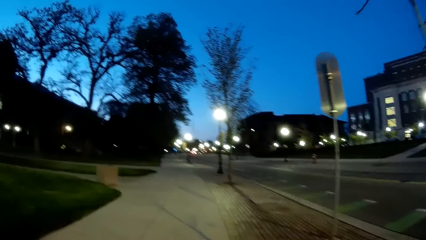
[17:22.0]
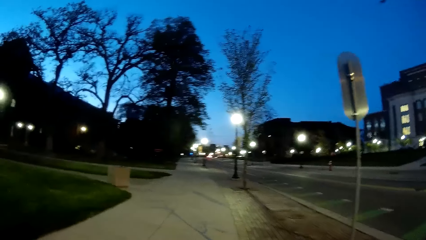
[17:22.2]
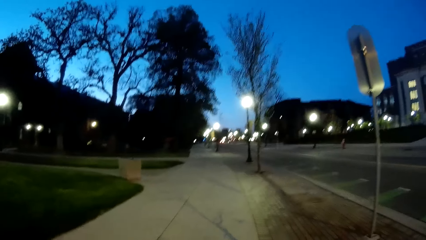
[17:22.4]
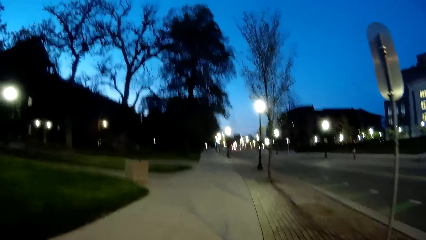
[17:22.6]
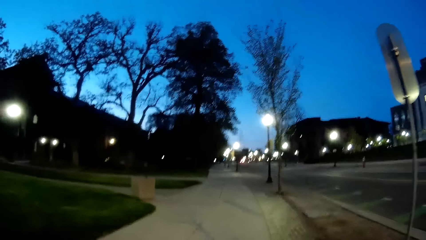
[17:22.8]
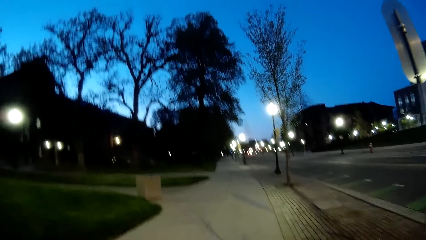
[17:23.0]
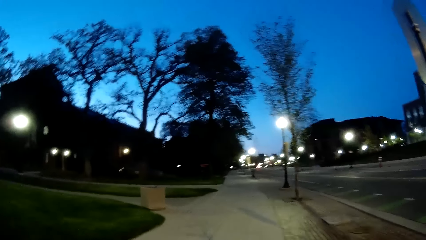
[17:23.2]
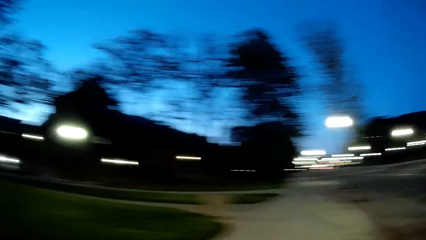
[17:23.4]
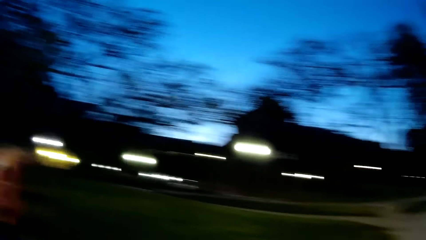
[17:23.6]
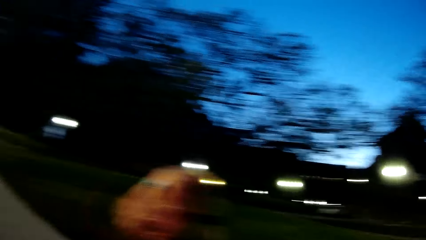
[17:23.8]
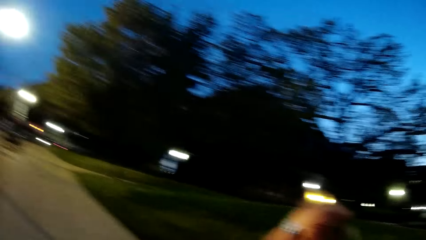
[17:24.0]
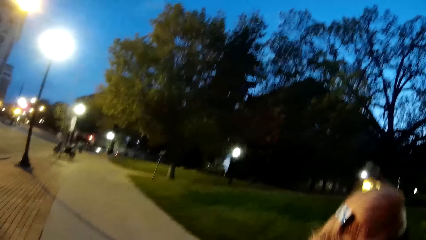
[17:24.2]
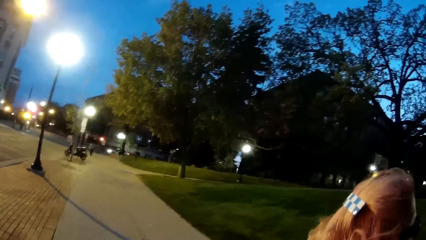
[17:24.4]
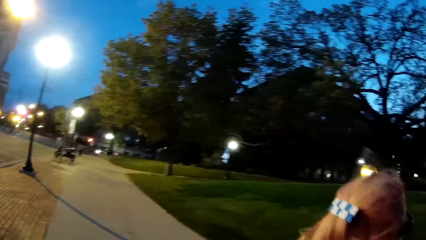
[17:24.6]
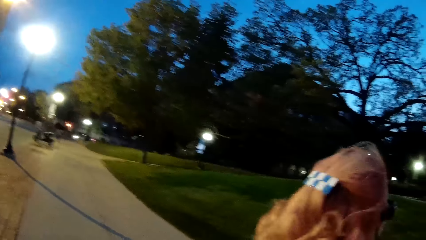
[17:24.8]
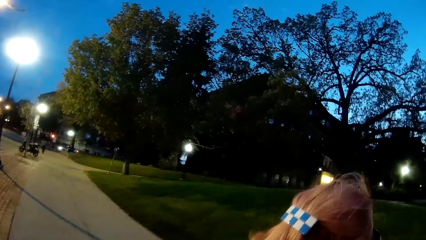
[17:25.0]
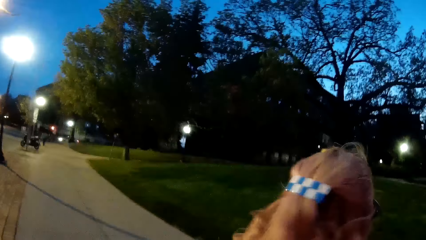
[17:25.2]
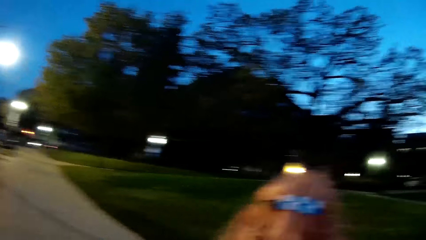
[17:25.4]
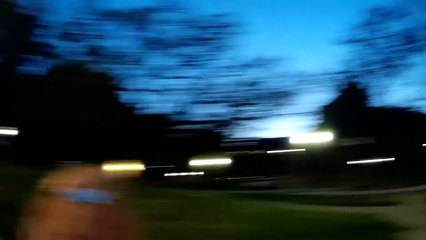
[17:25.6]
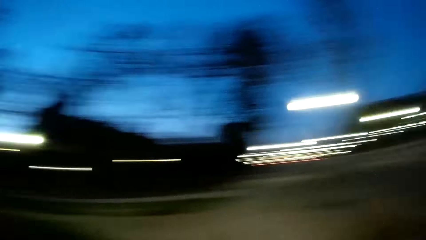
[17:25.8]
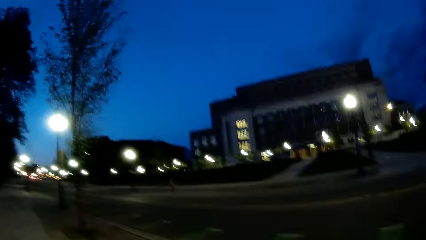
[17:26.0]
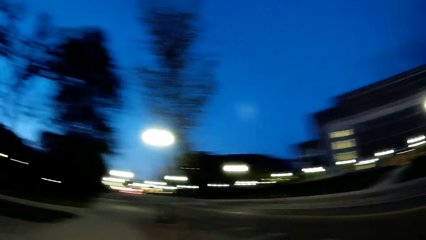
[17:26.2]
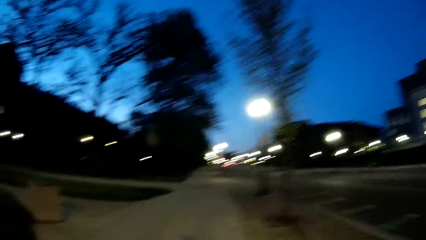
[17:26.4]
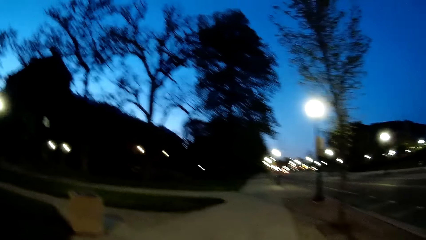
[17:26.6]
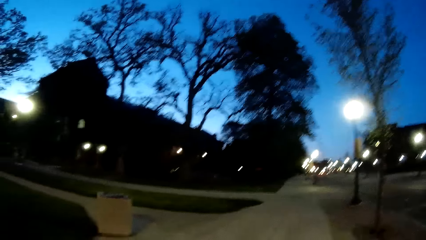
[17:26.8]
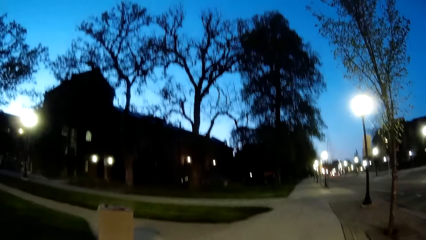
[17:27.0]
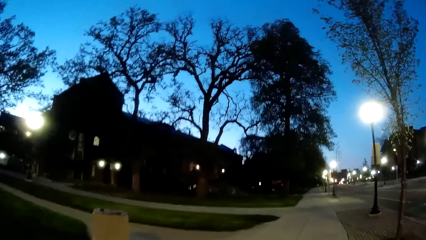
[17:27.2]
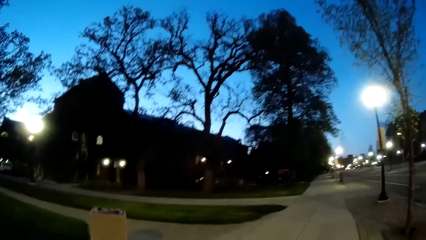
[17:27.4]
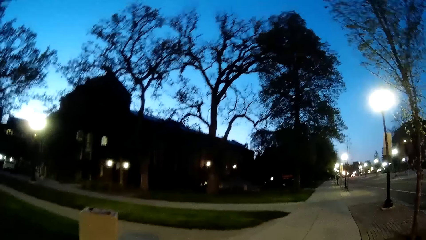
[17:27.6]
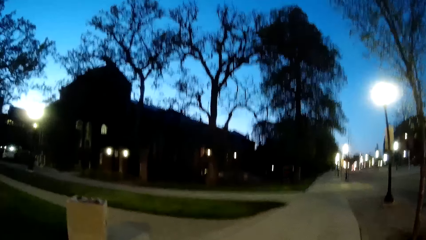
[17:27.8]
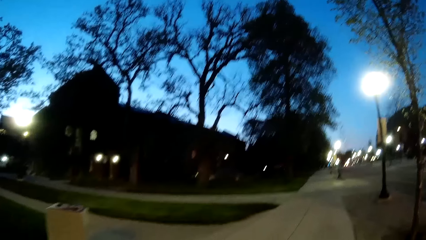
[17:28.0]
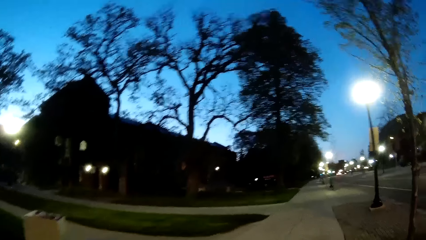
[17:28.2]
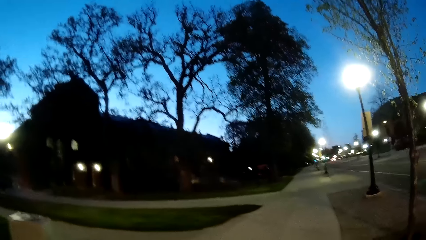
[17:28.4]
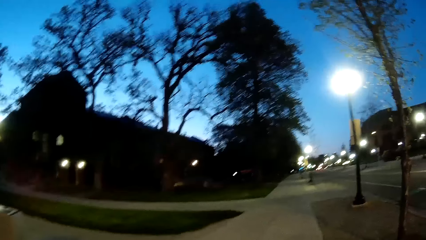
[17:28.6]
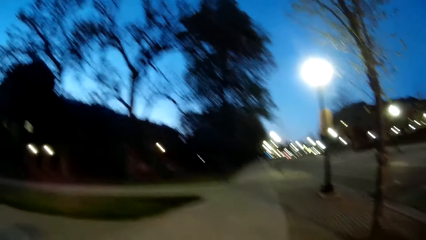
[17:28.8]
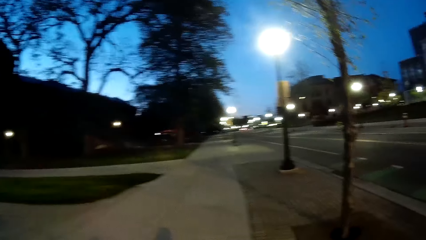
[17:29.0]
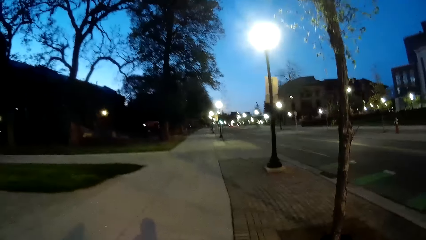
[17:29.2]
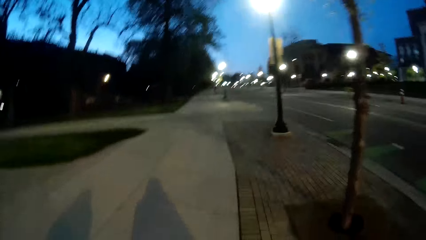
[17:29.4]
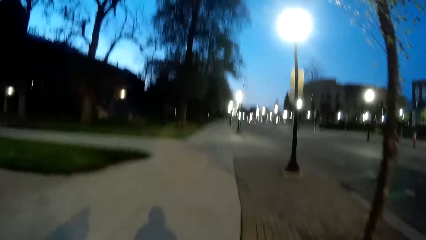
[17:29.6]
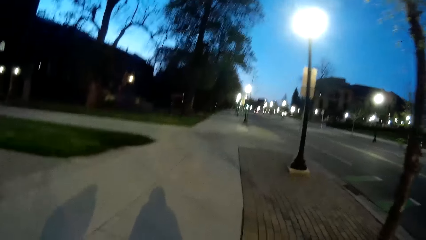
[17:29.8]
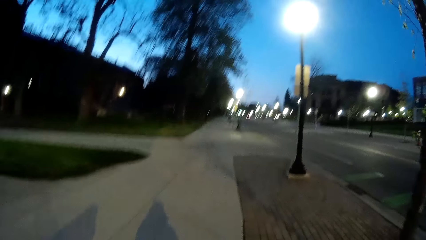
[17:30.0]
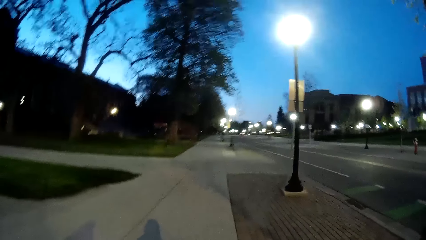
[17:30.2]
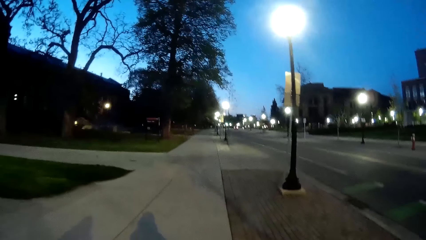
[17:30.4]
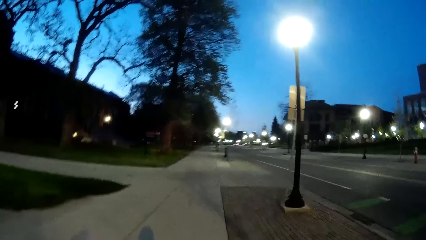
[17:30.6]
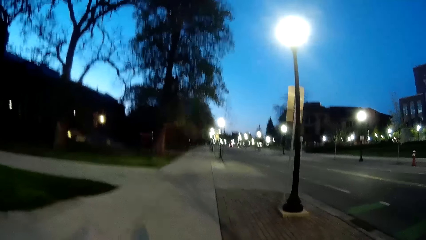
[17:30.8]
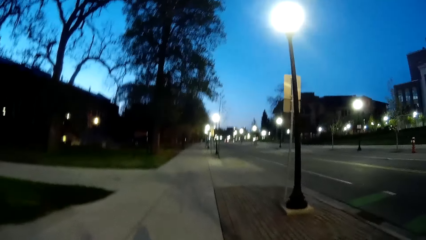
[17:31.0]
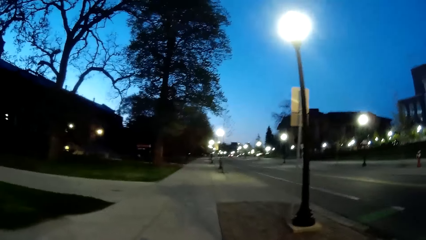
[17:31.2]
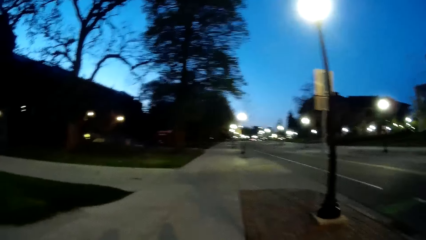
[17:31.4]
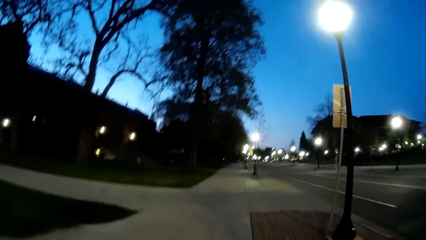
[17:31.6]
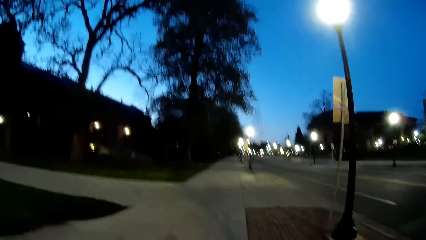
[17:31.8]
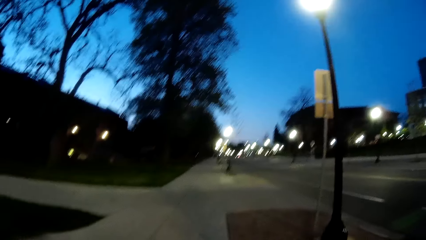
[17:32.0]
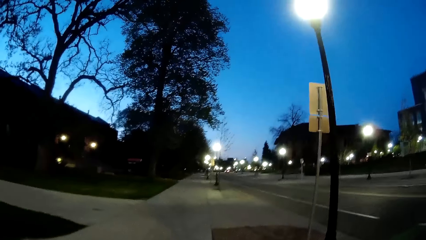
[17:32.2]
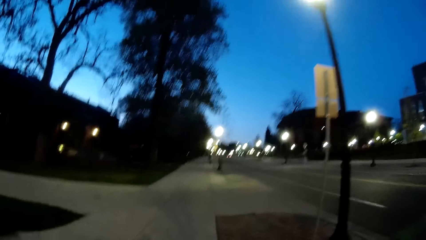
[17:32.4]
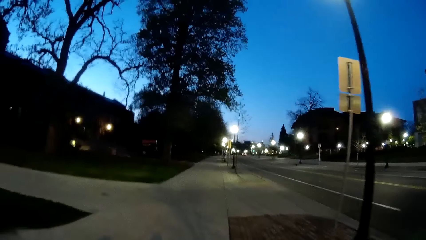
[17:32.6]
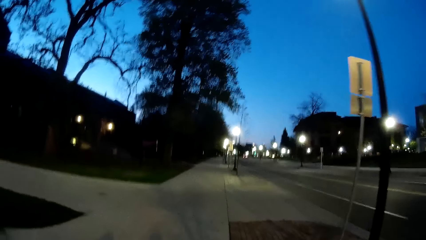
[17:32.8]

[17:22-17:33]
The camera wearer walks on the pavement. They turn, look back and walk on the pavement.

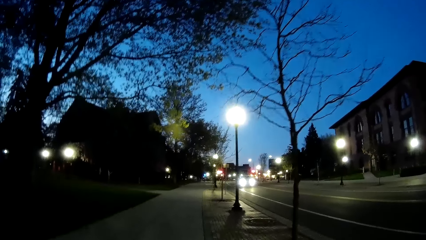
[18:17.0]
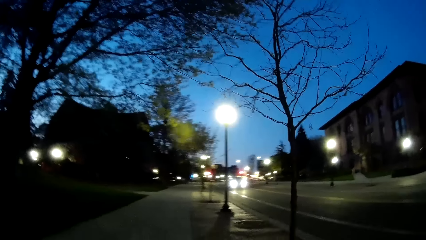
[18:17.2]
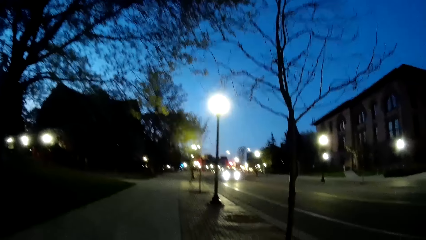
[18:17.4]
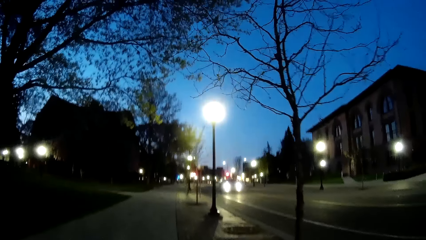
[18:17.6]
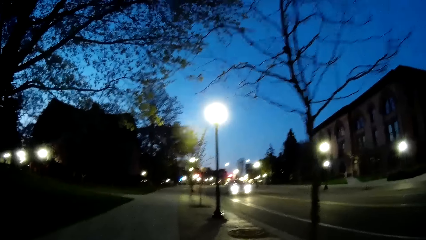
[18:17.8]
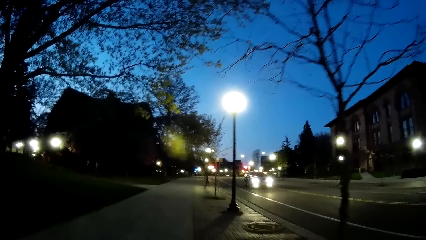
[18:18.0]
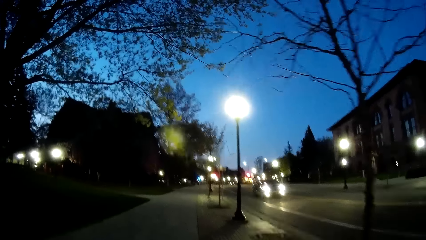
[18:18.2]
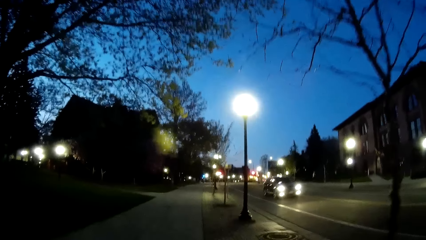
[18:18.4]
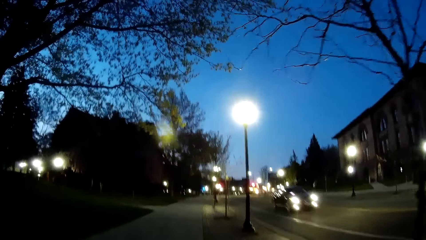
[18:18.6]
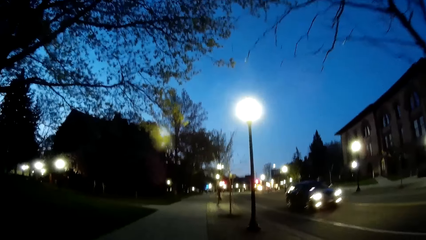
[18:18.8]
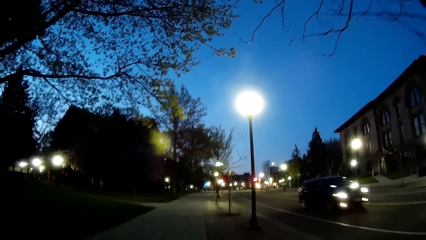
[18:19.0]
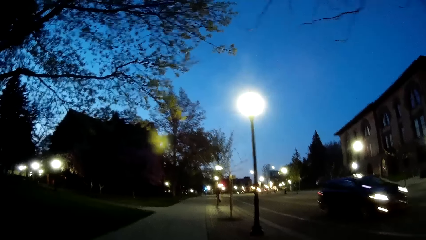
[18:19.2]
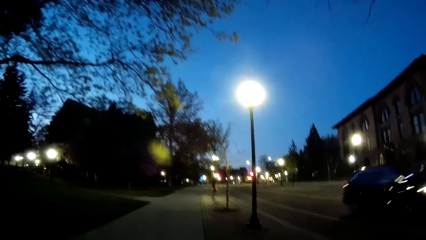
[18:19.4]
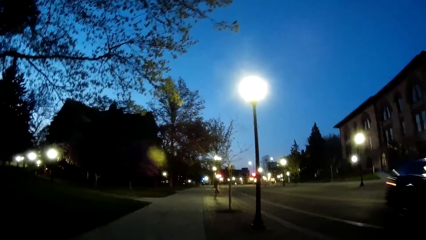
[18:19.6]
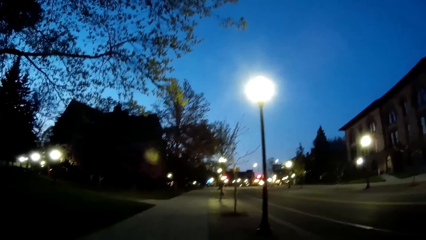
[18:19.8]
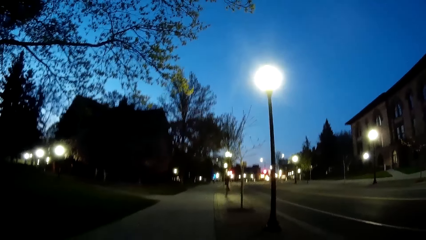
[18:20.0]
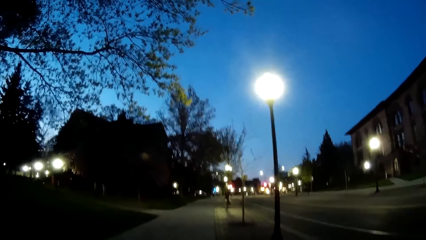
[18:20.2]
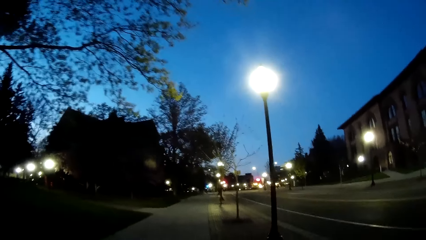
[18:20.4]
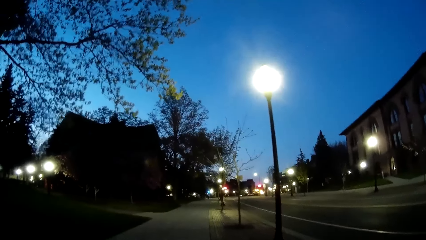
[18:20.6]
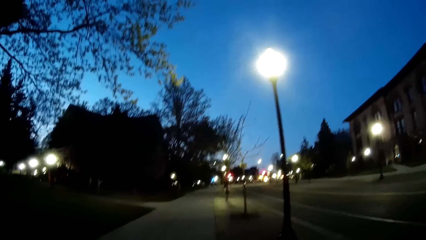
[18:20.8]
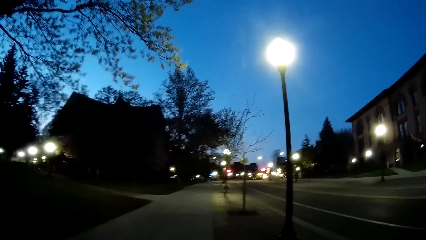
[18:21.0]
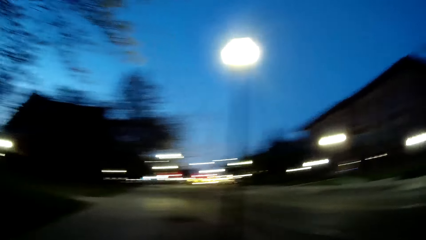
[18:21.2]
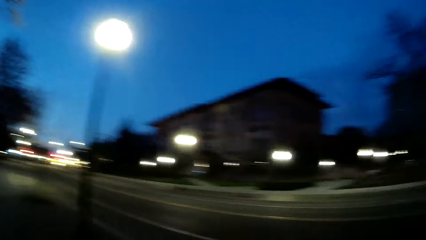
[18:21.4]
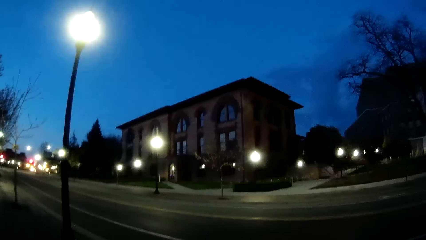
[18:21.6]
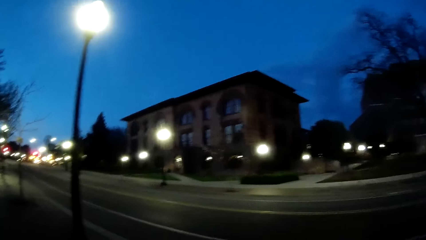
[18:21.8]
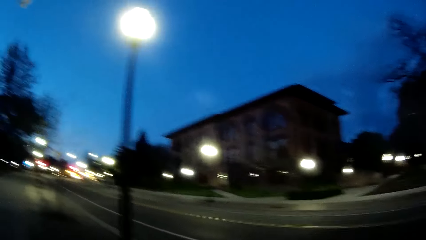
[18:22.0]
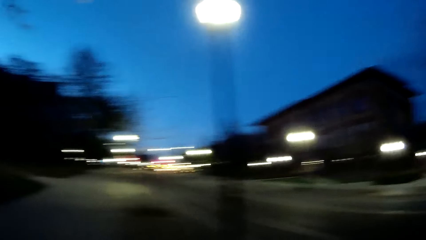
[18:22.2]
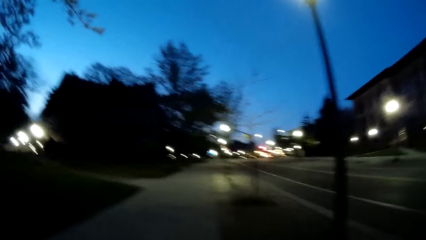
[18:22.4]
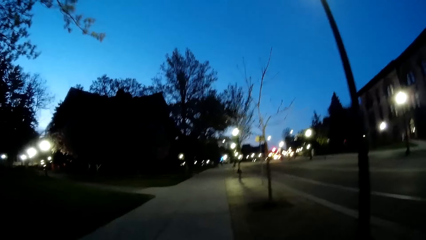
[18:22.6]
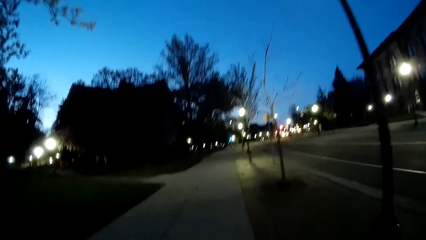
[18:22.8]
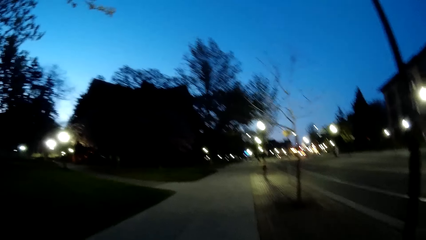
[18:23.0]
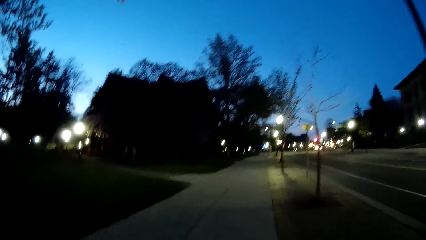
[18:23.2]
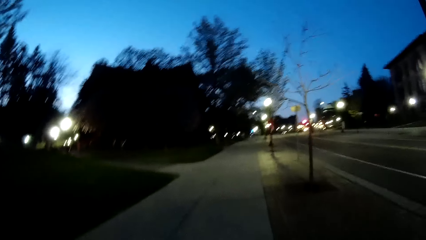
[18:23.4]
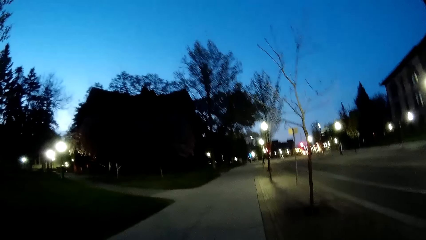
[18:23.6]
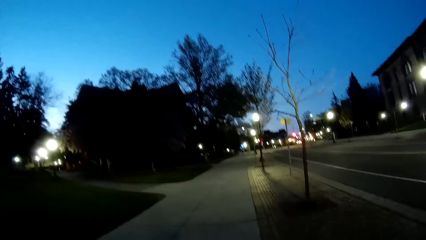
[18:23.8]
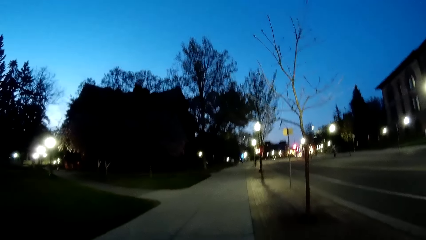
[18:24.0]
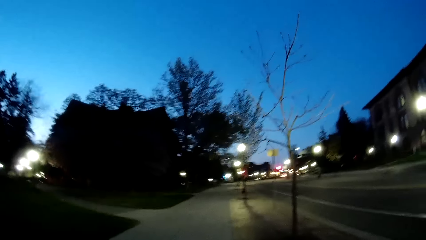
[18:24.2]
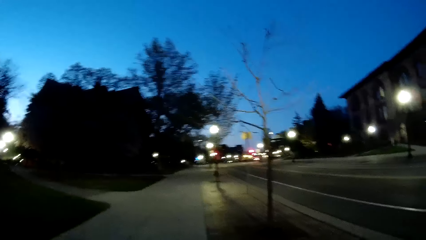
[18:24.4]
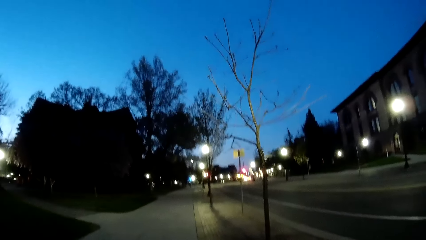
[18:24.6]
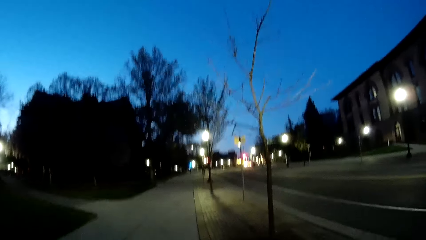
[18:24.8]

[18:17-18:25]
A black car drives past the camera wearer. The camera wearer walks on the walkway.
